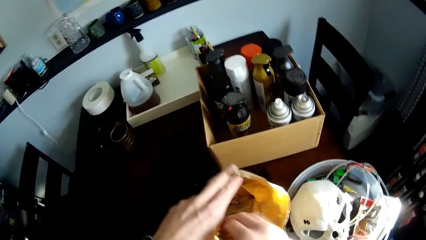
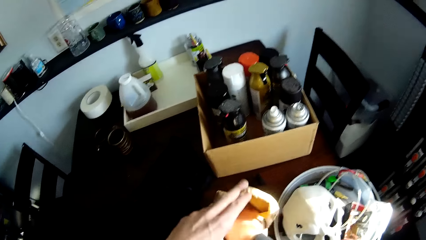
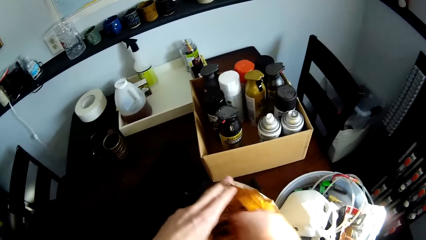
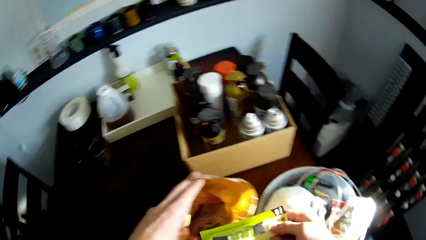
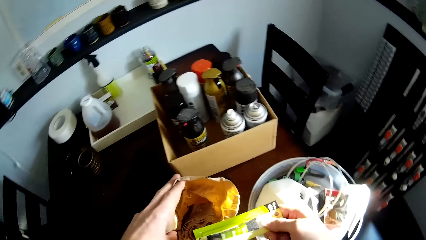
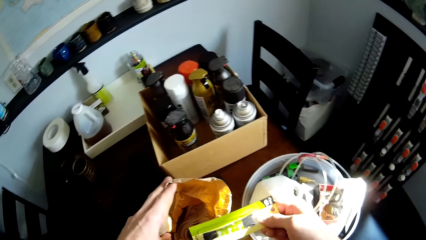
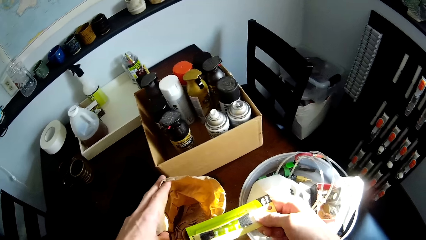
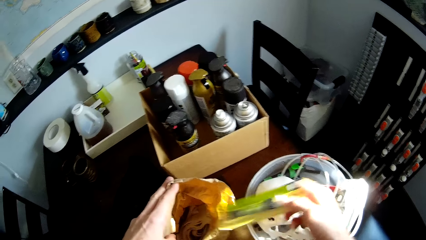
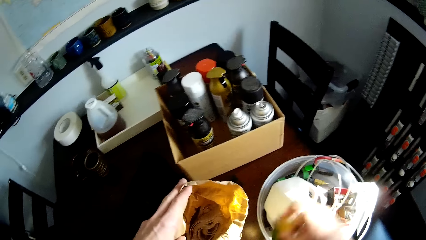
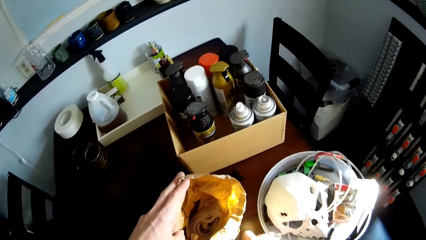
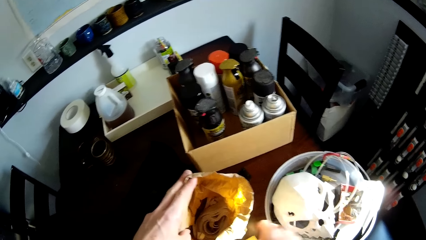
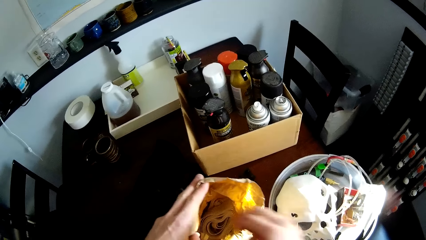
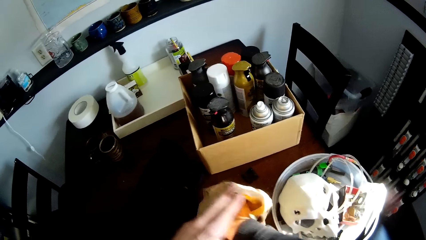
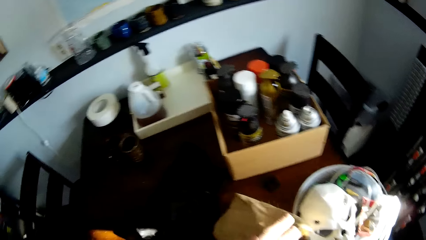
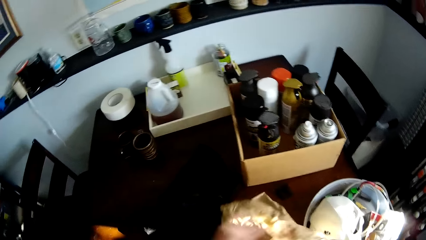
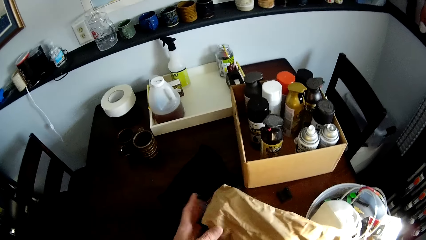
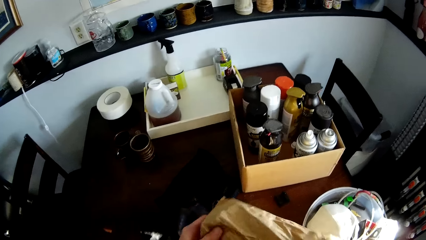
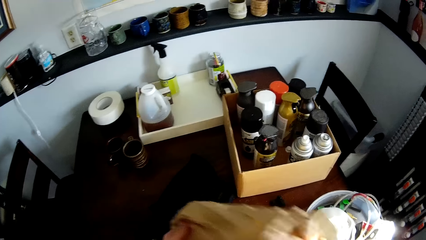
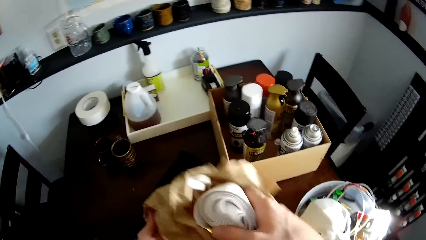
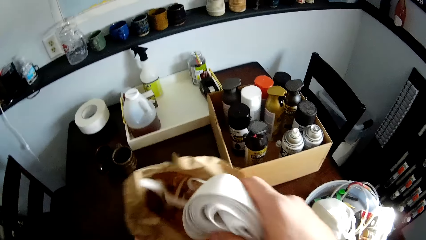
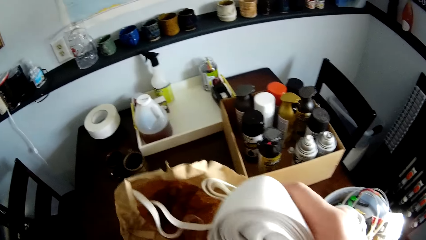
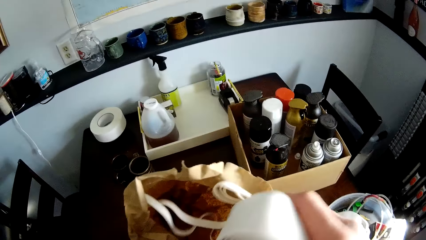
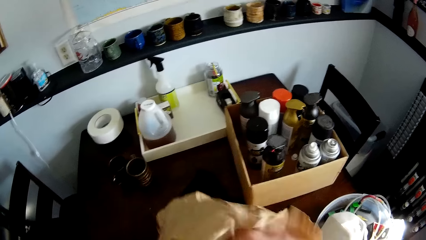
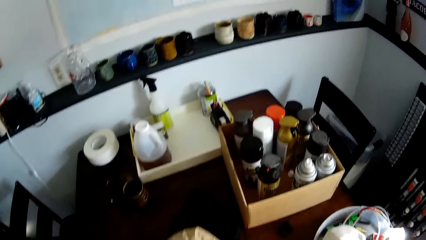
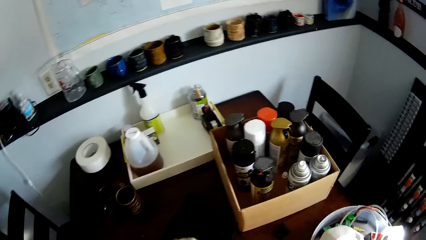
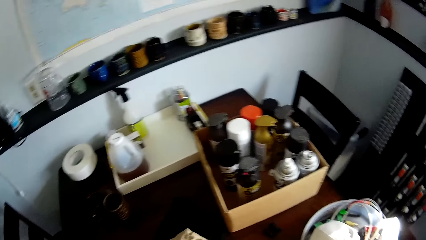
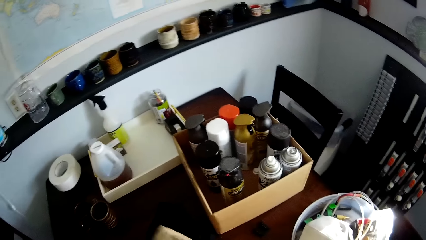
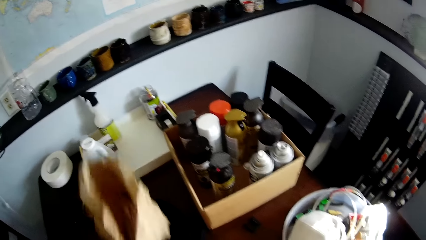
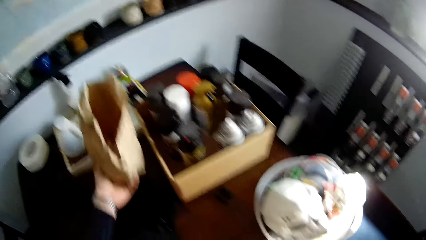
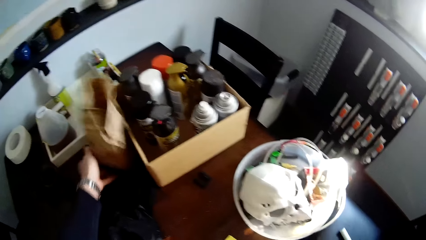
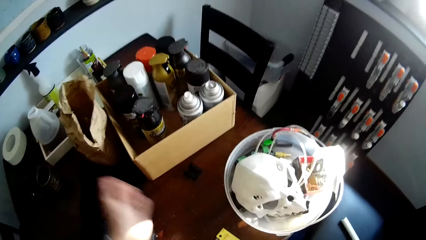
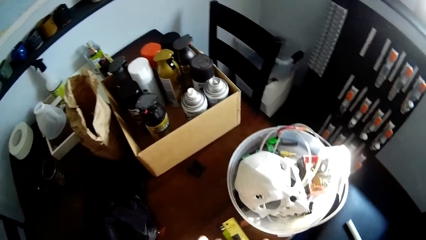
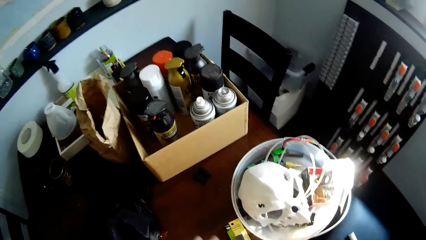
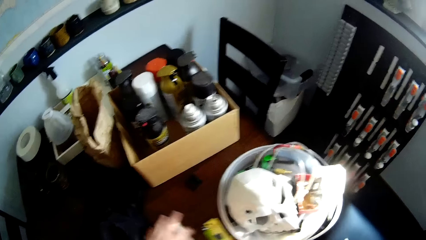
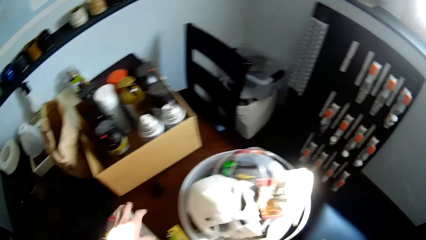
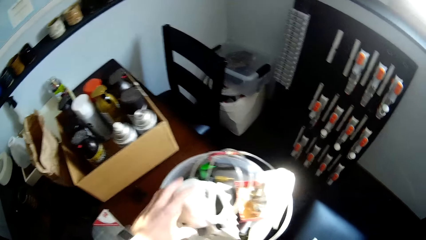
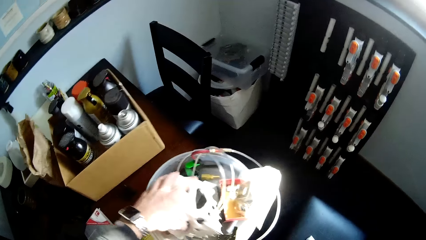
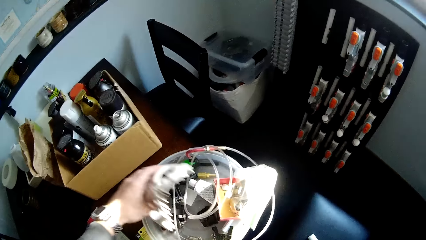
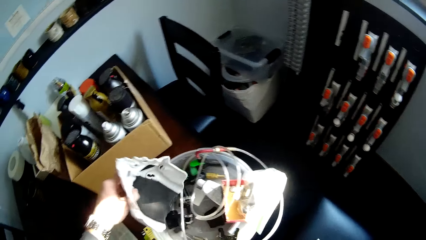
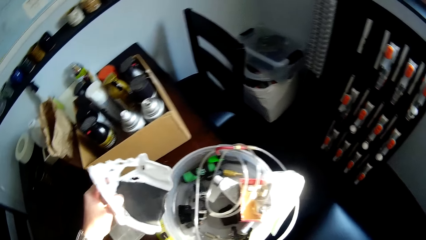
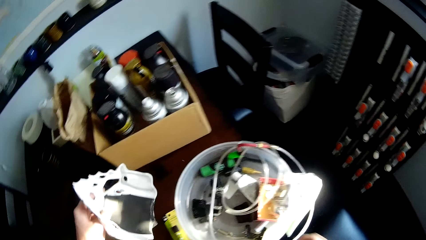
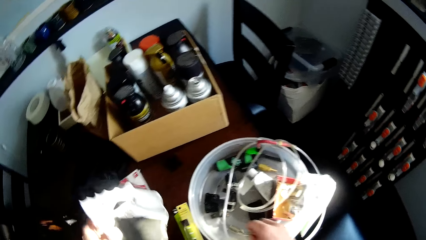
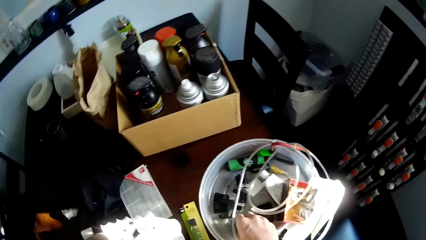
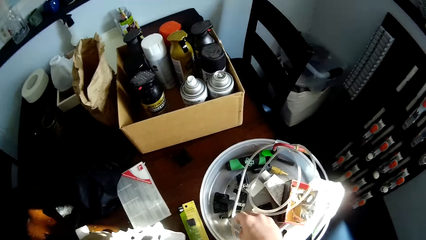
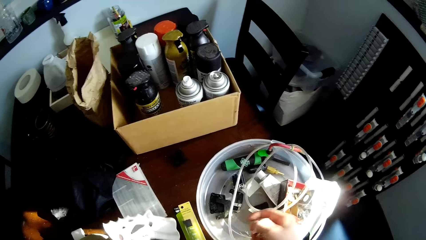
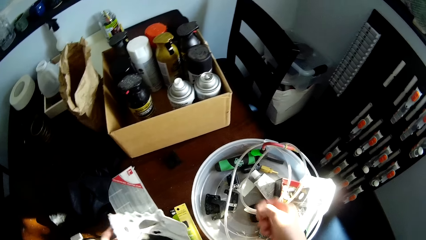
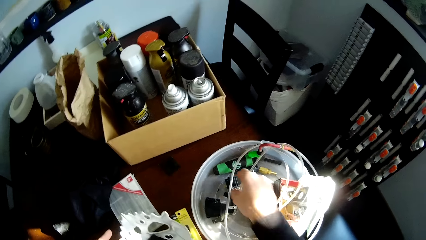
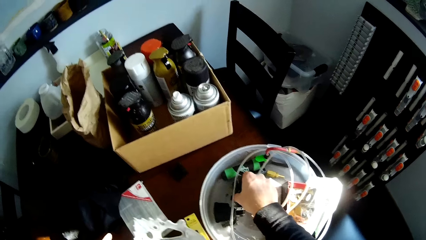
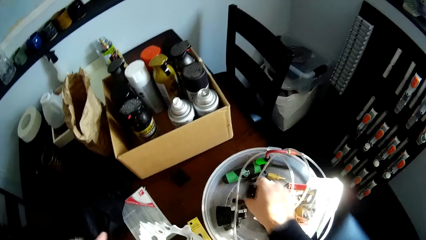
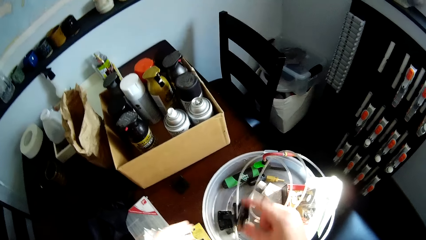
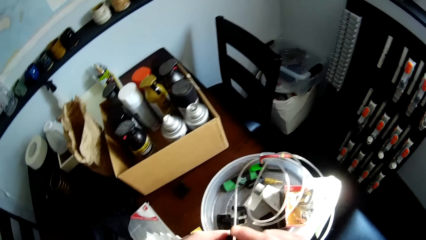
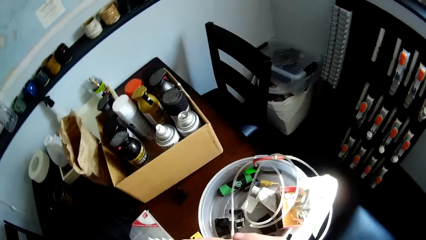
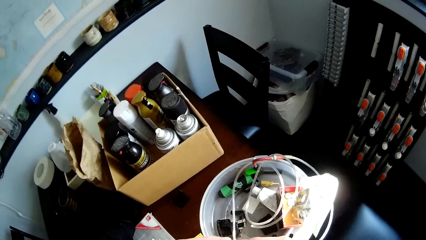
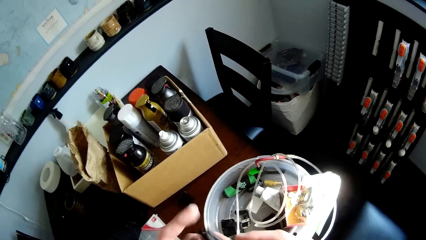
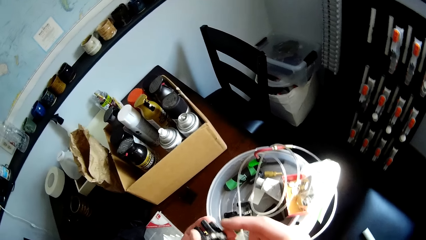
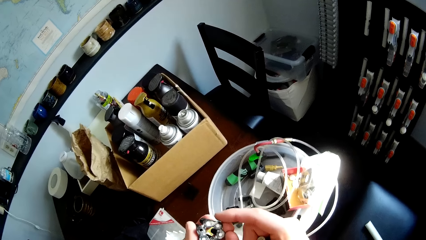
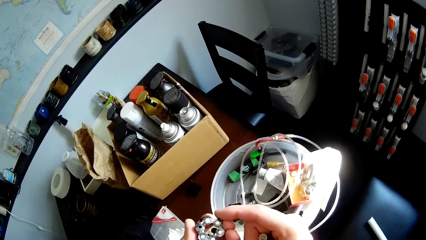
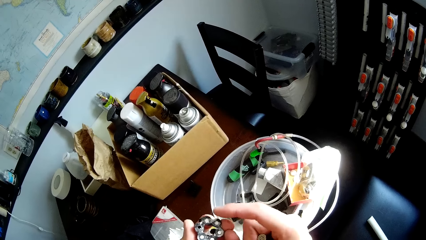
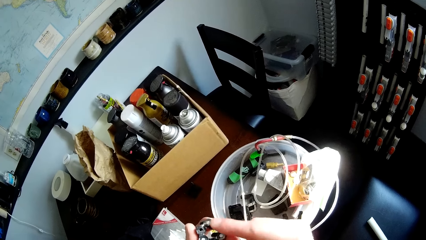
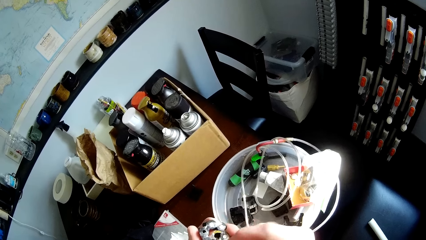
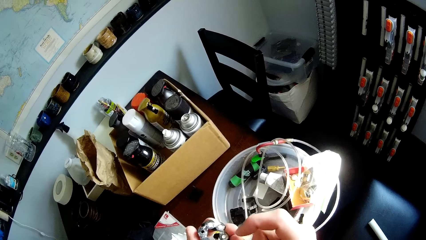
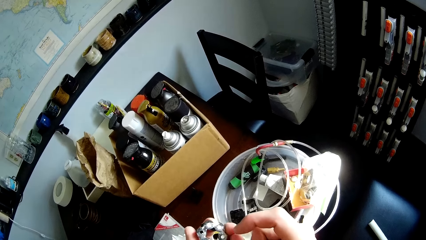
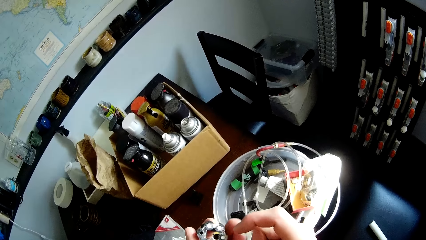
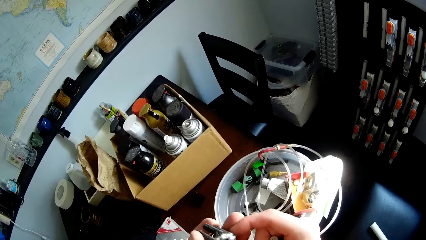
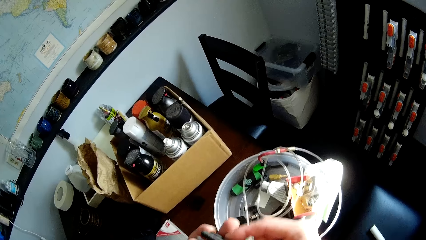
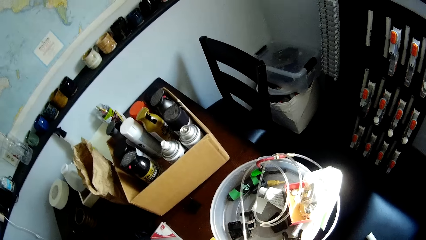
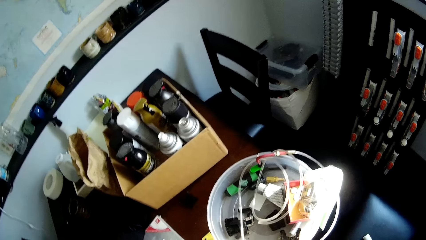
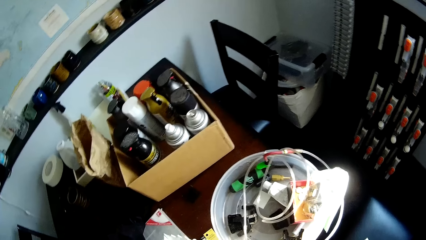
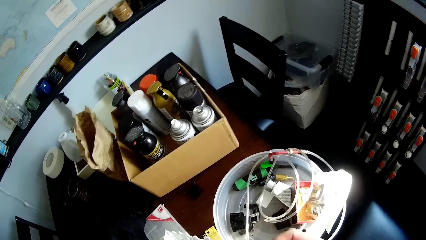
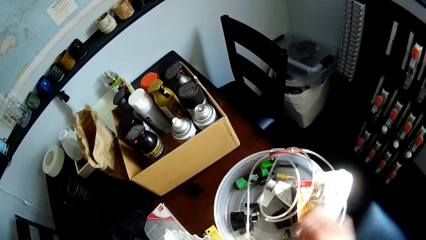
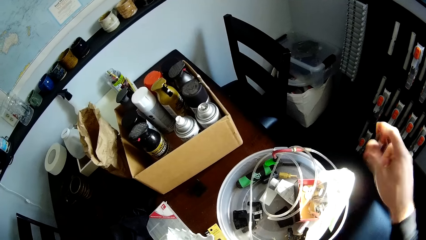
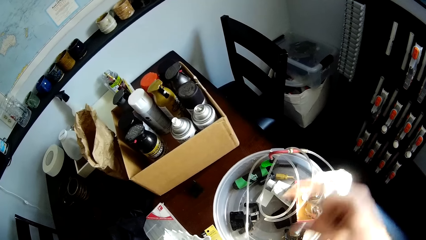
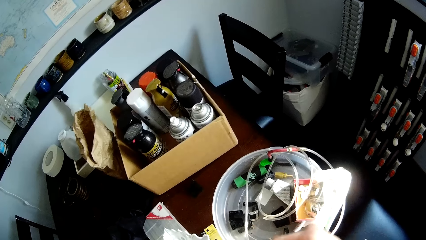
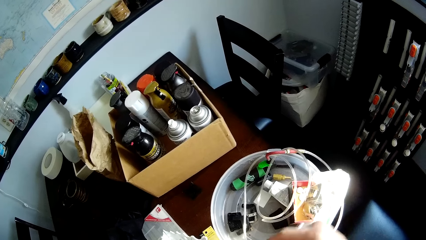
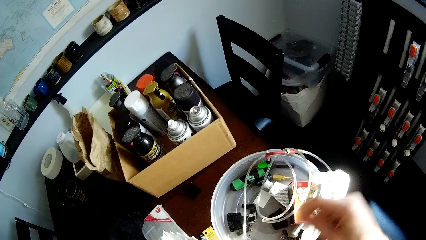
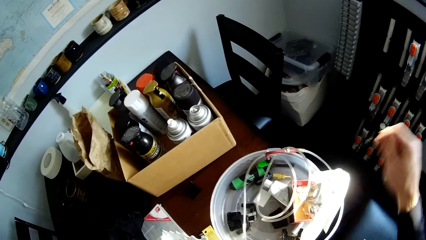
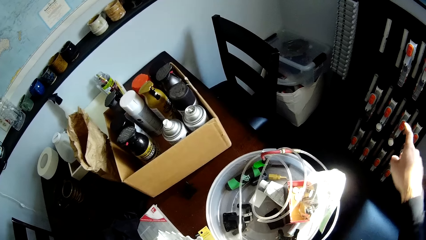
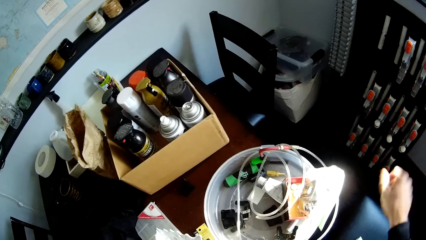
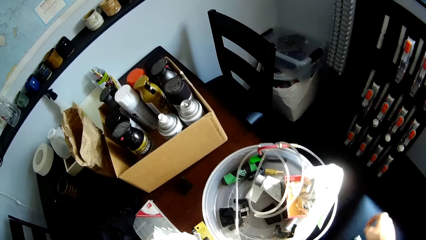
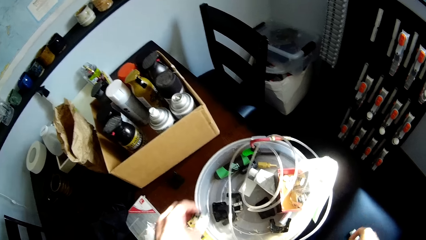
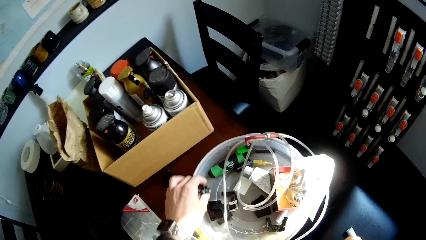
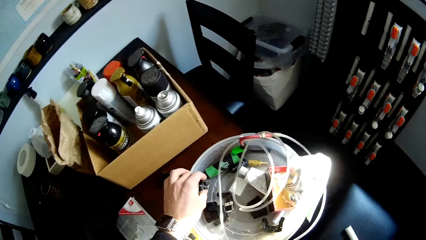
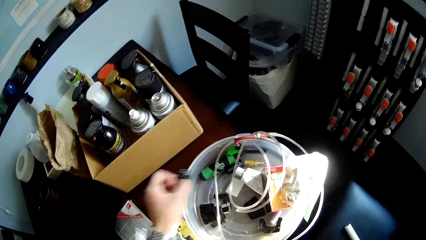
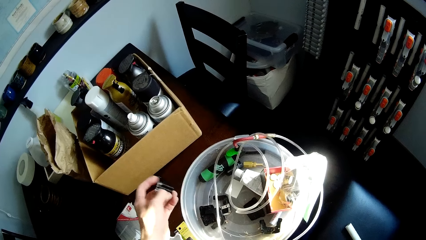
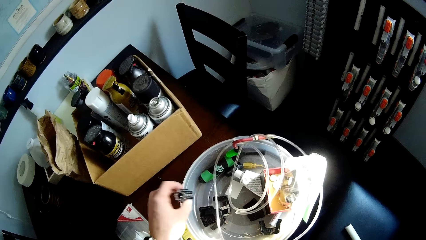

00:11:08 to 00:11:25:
The camera wearer brings out a pack from the envelope. He looks for something in the package. He drops the pack on the table. He searches the envelope. He puts something in the bag. He drops the envelope on the table. He takes a mask from a white plastic lid with the left hand. He picks a thread from the white plastic lid. He puts something on the table. He picks another thread from the white plastic lid. He puts something on the table. He looks at something on his hands.
